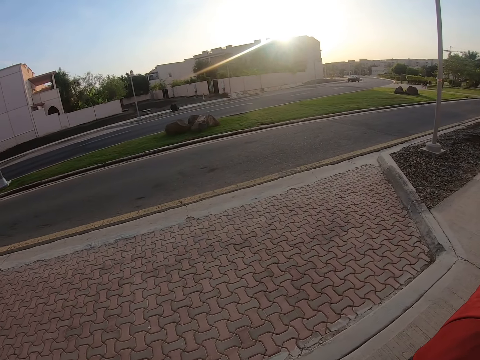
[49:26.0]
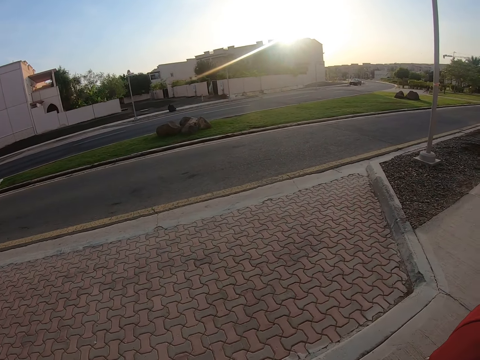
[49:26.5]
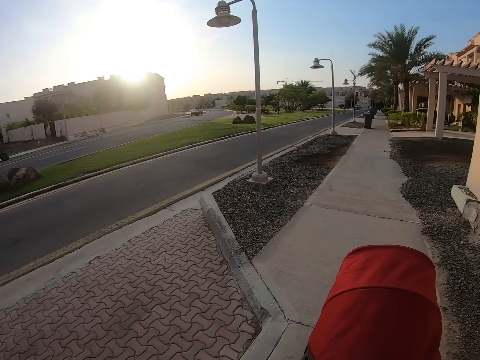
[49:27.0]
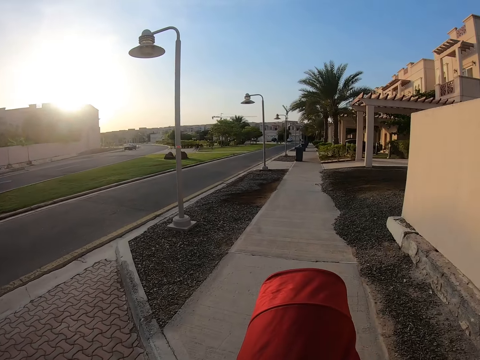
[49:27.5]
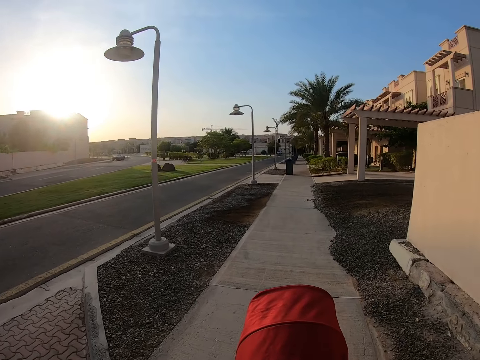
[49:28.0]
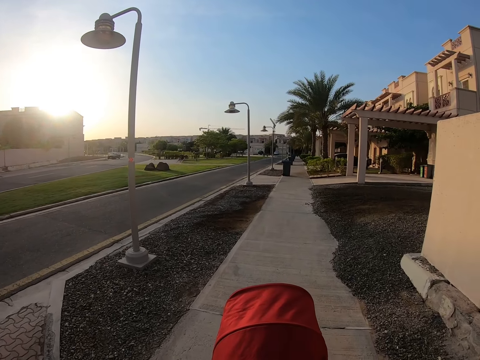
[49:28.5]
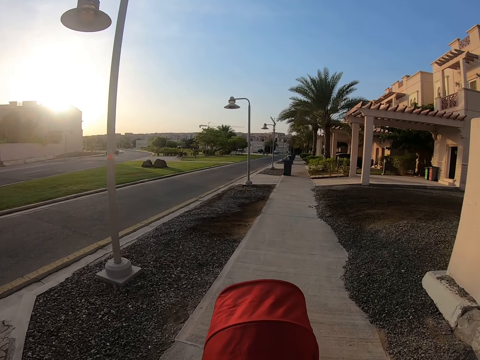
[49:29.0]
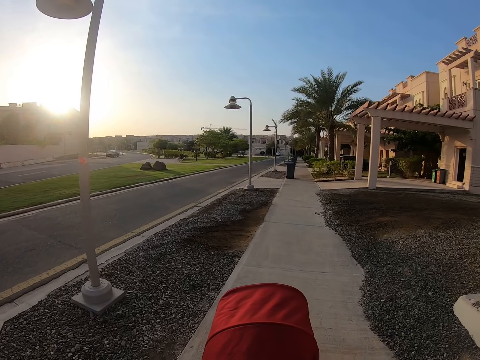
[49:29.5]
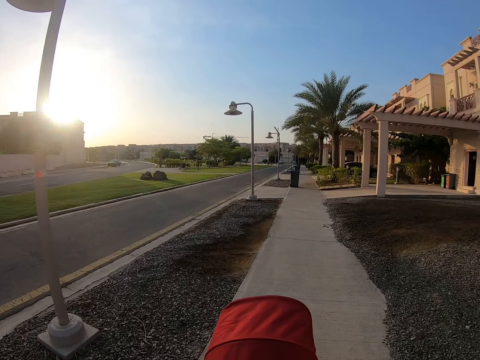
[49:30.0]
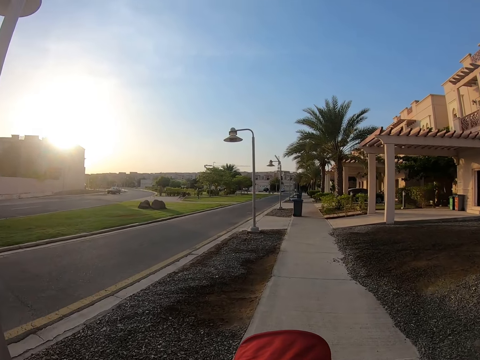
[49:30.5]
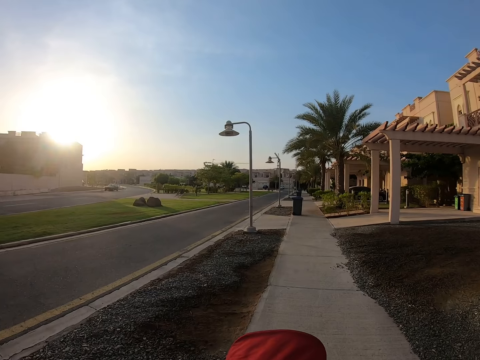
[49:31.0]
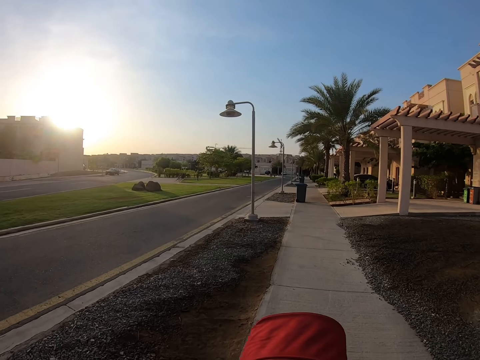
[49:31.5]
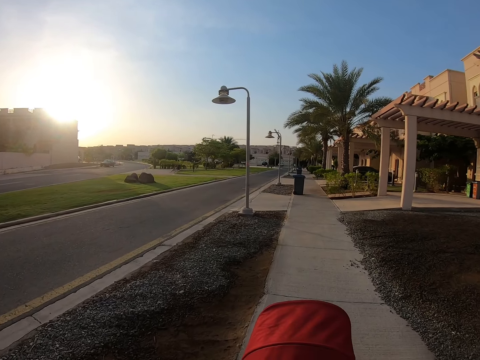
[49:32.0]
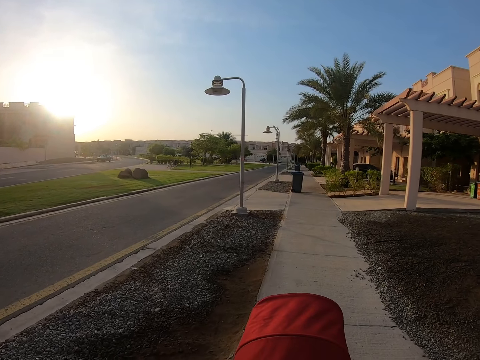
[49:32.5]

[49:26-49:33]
The camera wearer looks around.

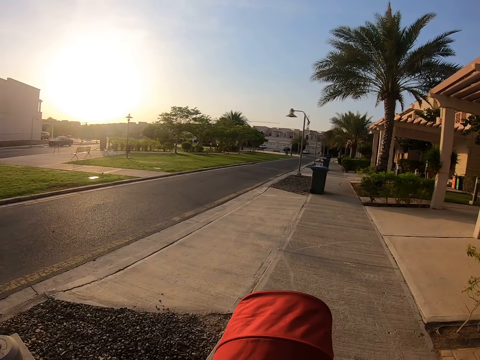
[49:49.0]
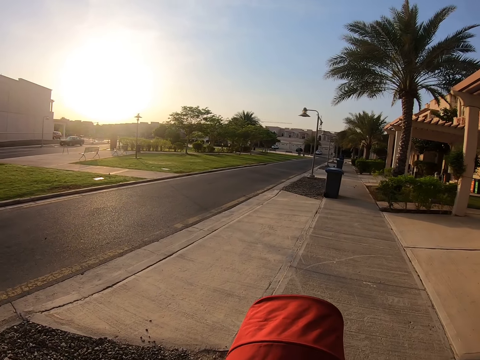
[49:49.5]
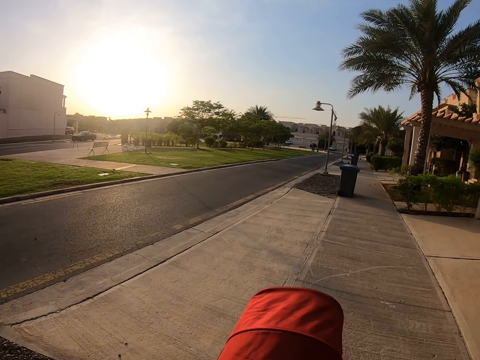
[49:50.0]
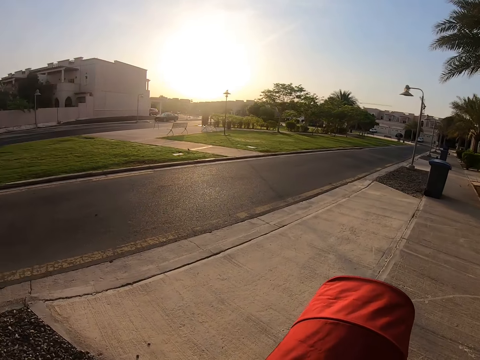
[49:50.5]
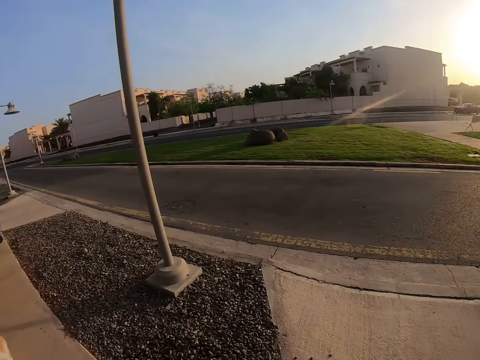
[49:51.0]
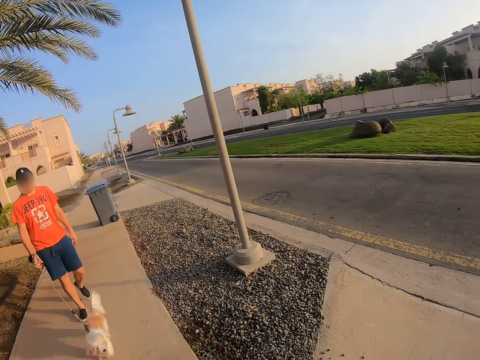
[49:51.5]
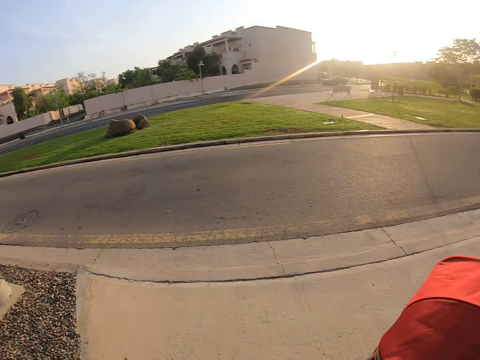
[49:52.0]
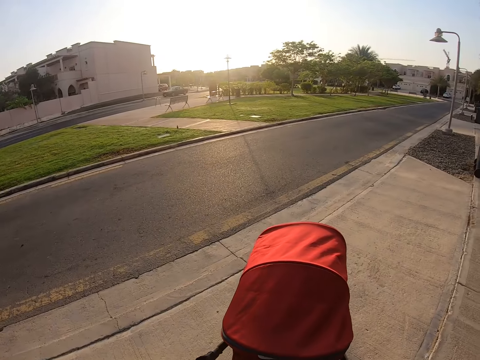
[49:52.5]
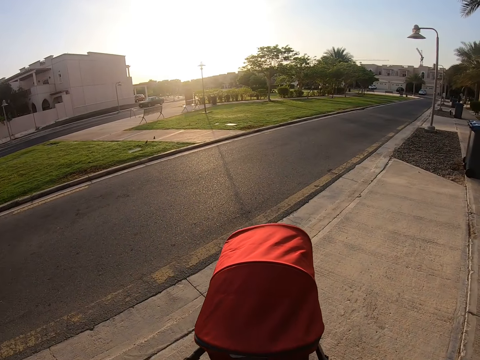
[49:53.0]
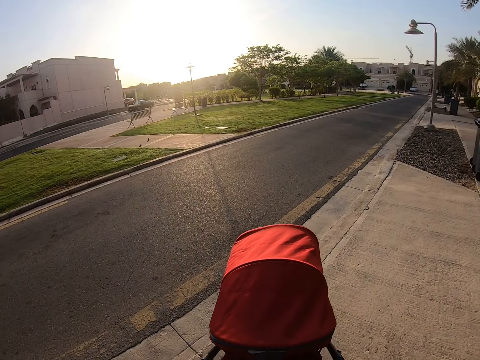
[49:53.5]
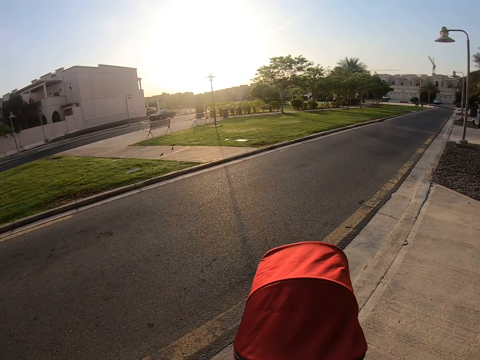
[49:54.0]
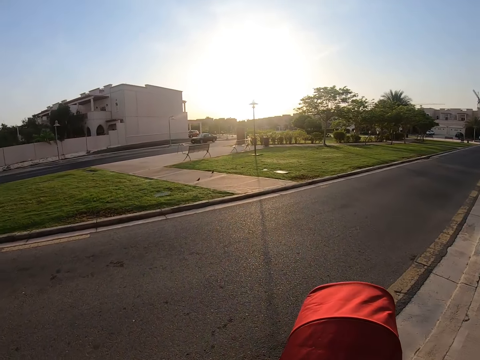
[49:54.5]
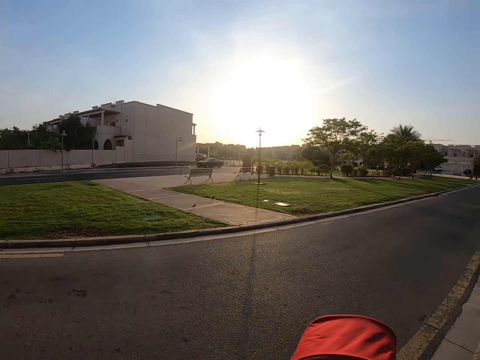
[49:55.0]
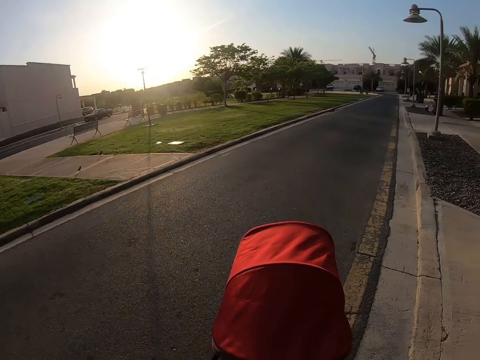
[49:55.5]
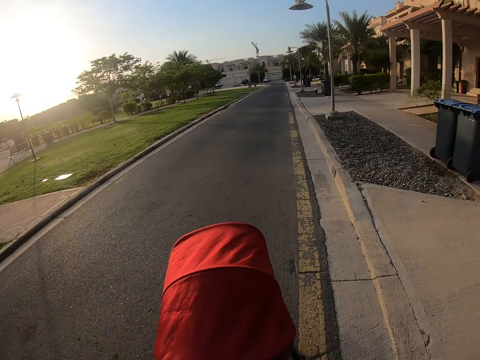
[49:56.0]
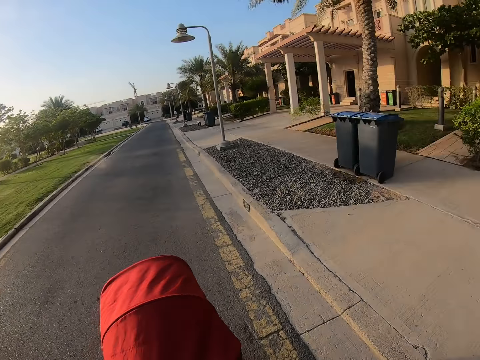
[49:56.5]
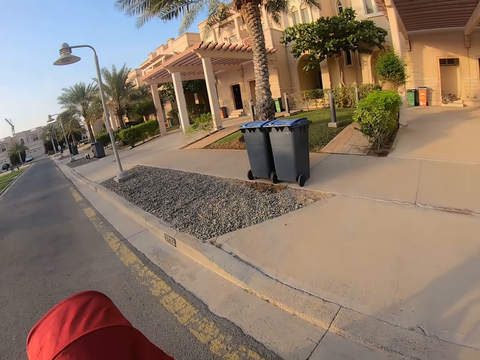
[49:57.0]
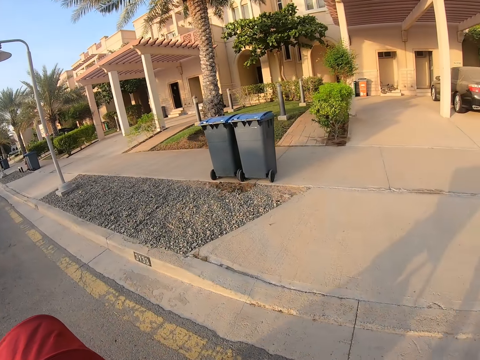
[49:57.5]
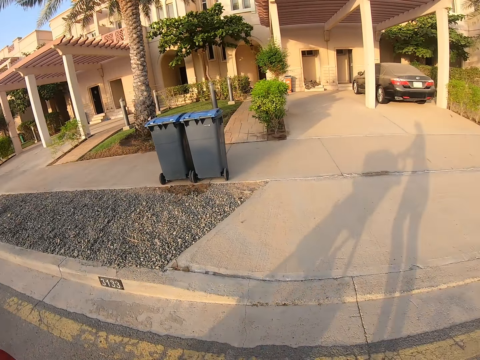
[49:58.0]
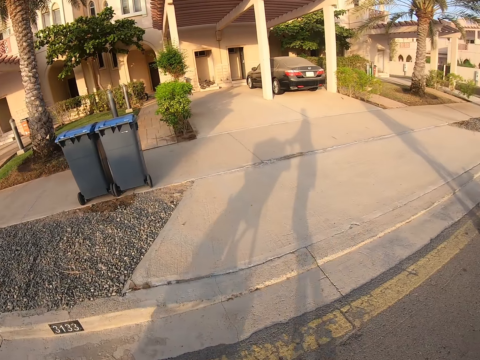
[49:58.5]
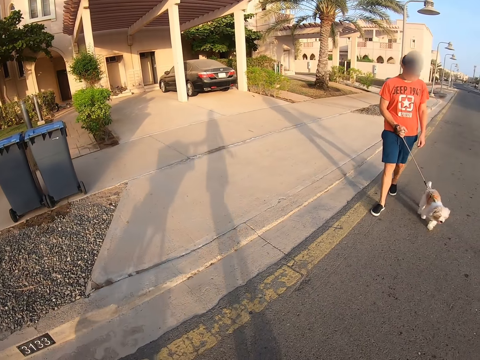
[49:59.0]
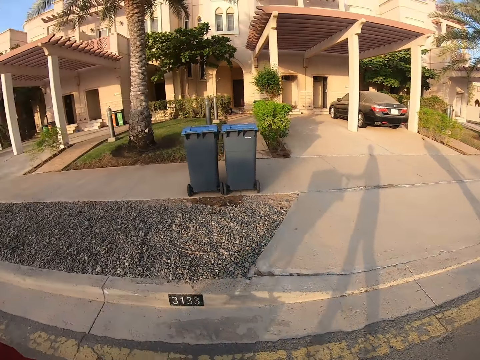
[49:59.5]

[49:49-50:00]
The camera wearer turns around. They look behind at a man. The man walks a dog on the road. The camera wearer pushes a baby stroller on the road. They look behind at the man.

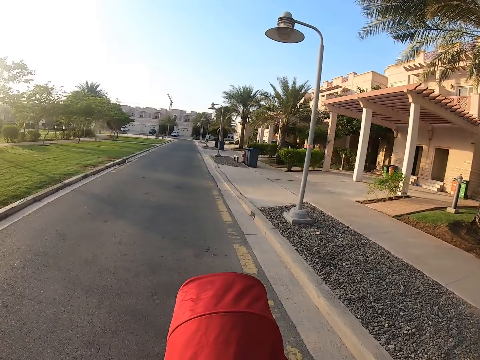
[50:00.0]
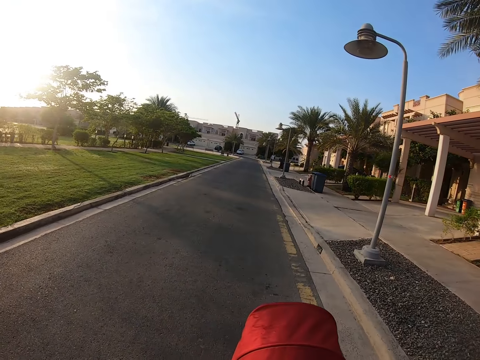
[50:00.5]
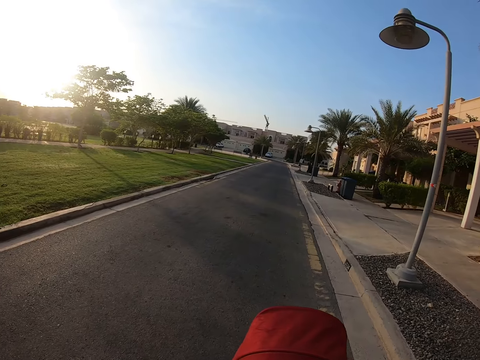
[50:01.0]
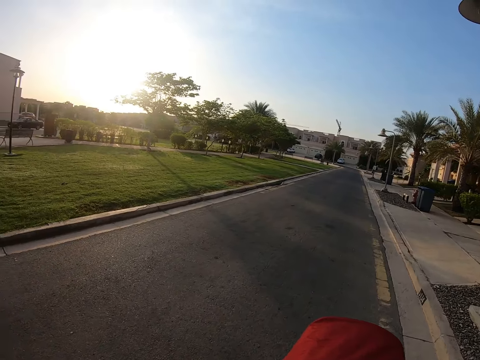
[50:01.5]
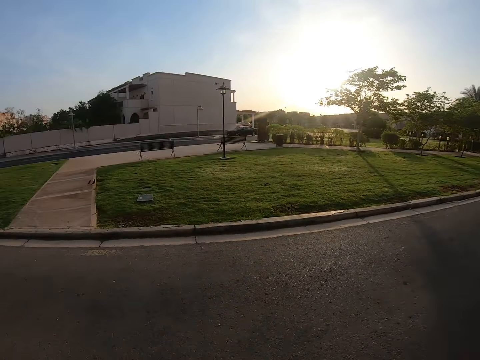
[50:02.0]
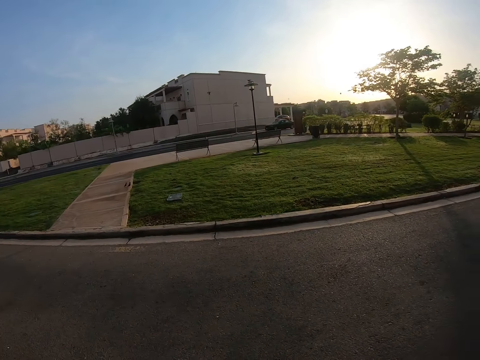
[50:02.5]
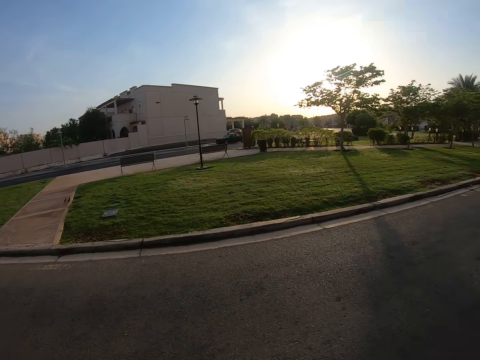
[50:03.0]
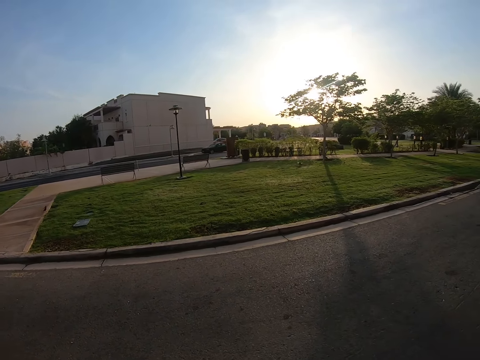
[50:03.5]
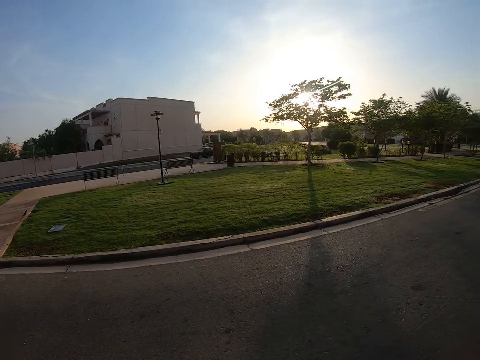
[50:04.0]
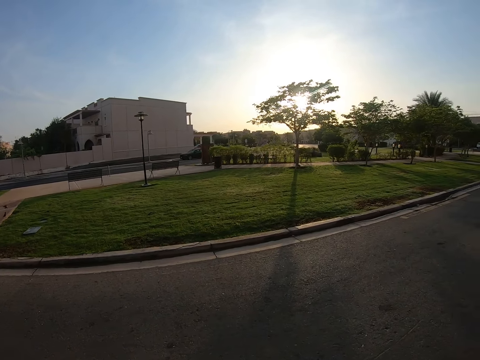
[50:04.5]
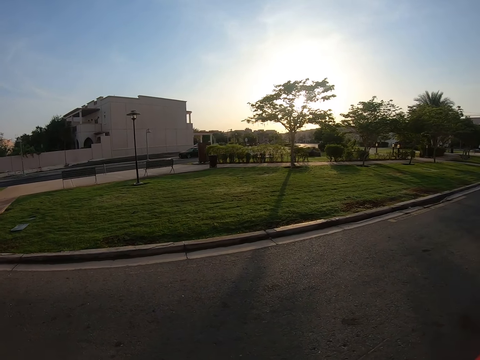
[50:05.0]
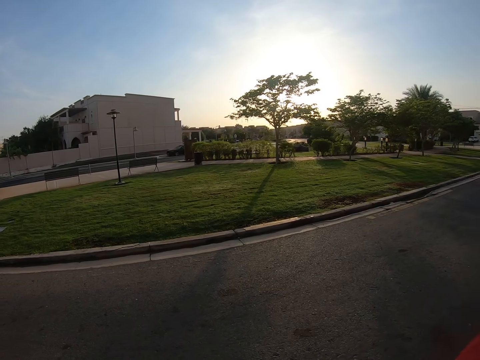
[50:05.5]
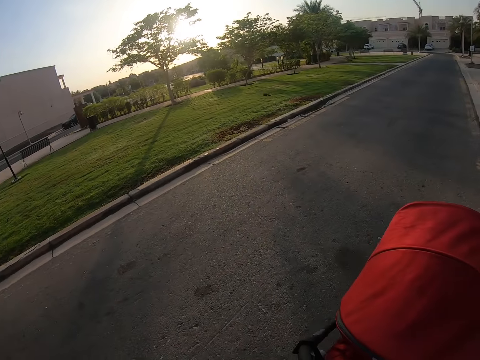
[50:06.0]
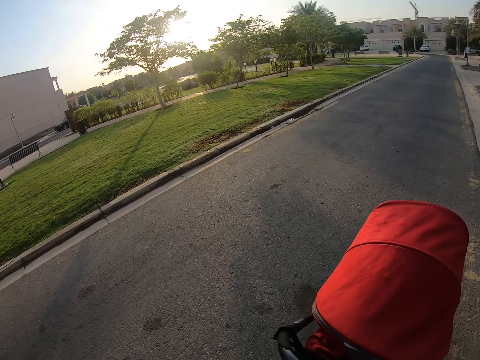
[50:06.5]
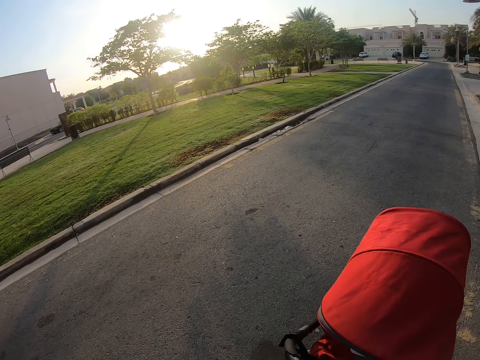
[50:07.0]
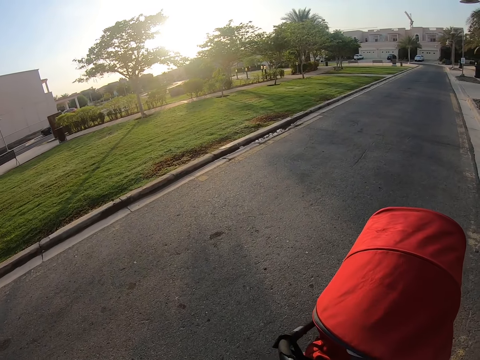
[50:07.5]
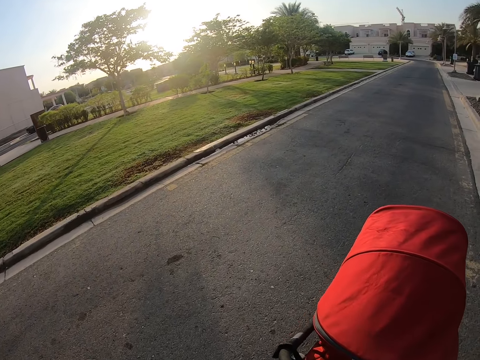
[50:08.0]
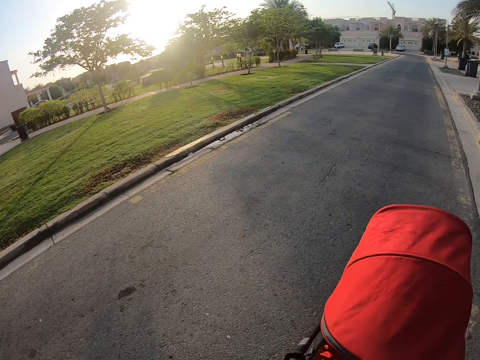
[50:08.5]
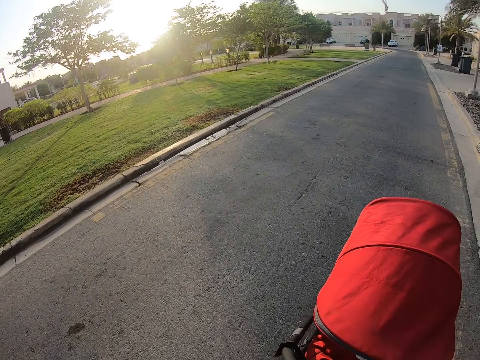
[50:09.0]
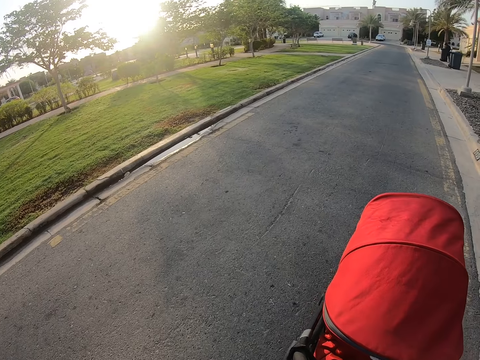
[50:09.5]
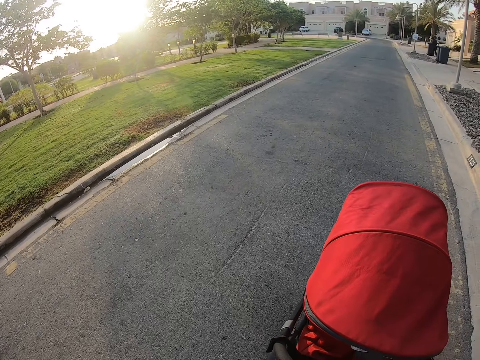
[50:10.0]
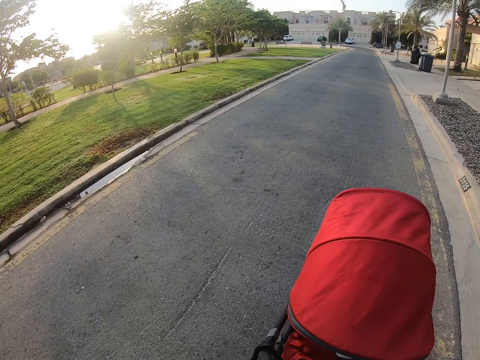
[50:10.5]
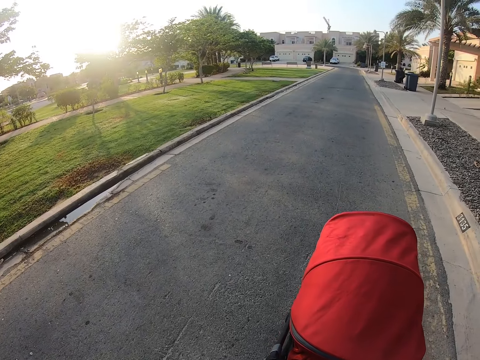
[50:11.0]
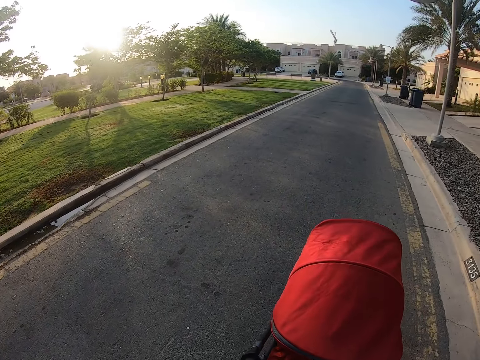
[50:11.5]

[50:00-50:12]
The camera wearer moves a baby stroller. They look across the road on the left. They move the baby stroller.
